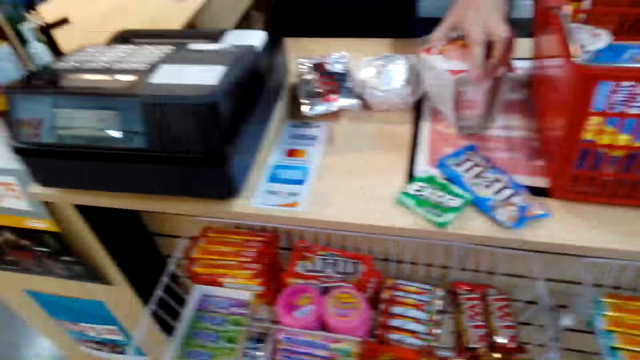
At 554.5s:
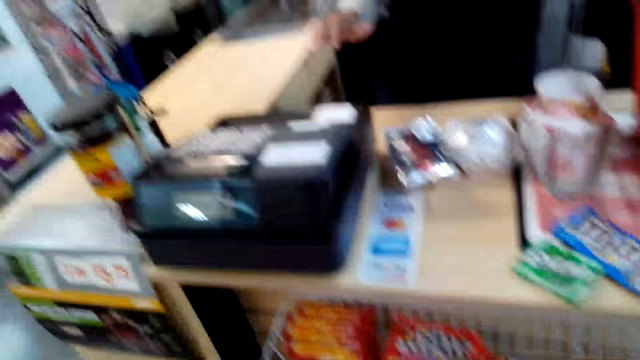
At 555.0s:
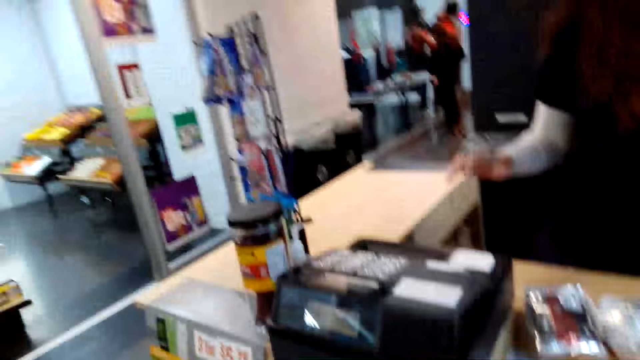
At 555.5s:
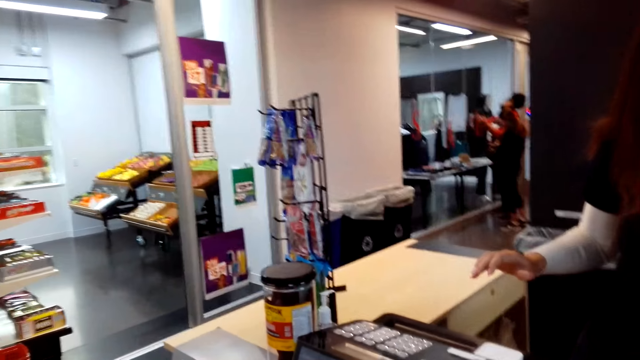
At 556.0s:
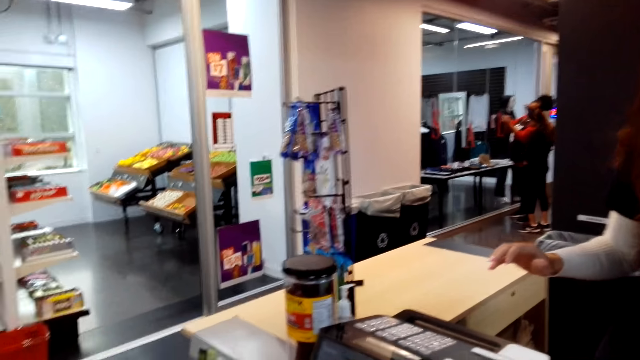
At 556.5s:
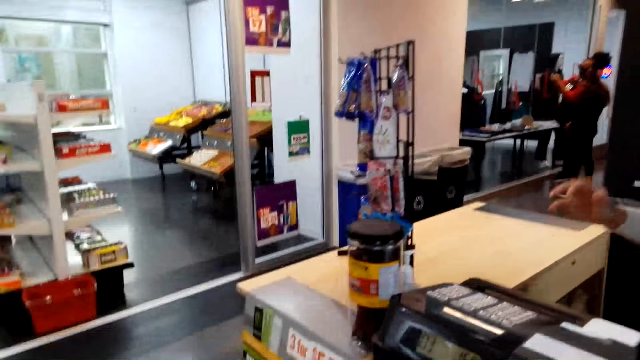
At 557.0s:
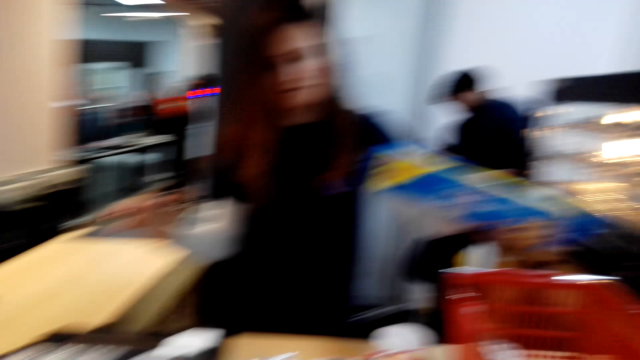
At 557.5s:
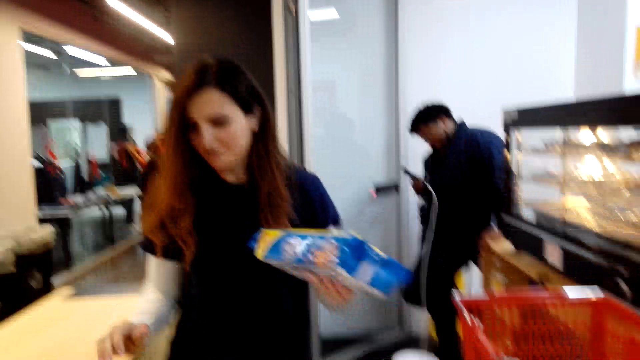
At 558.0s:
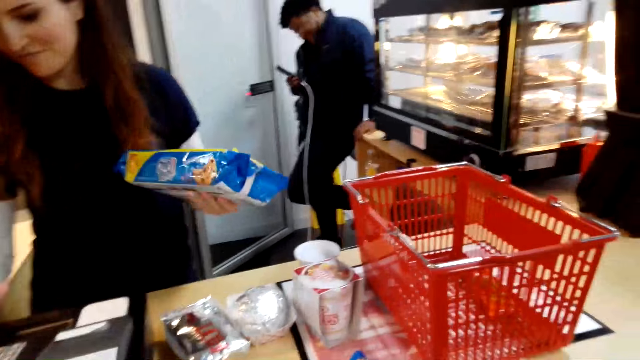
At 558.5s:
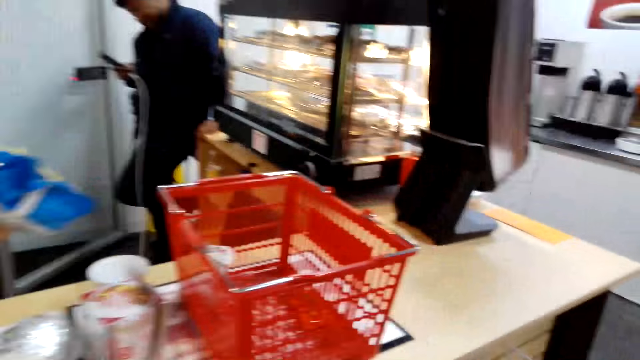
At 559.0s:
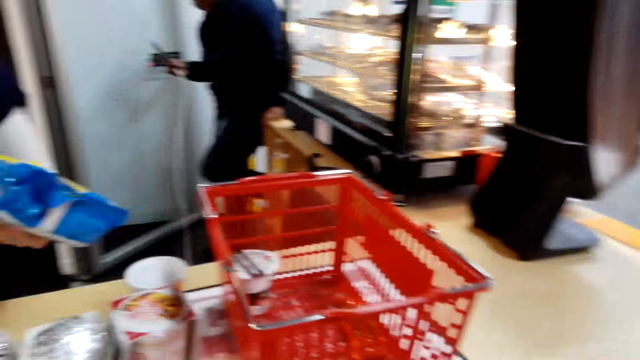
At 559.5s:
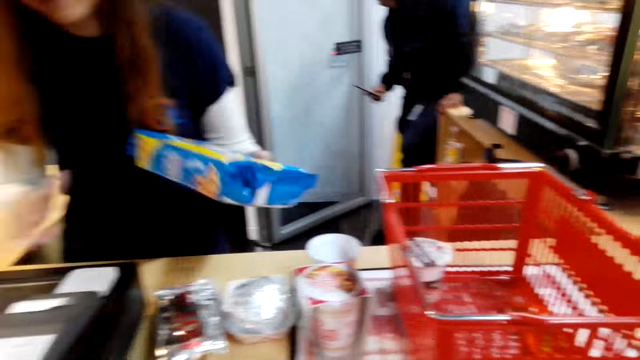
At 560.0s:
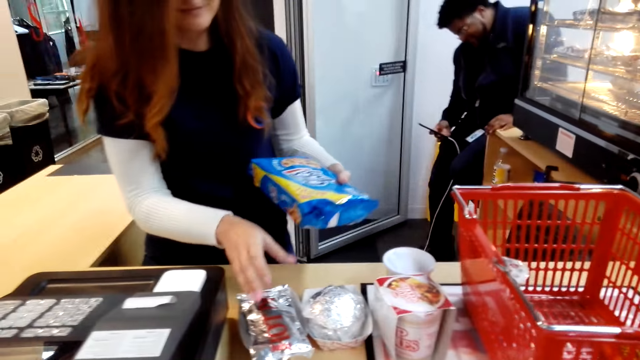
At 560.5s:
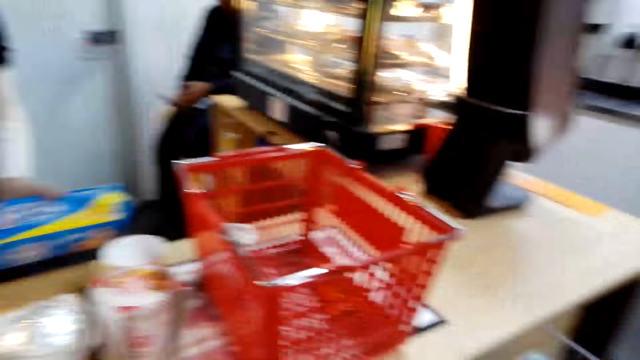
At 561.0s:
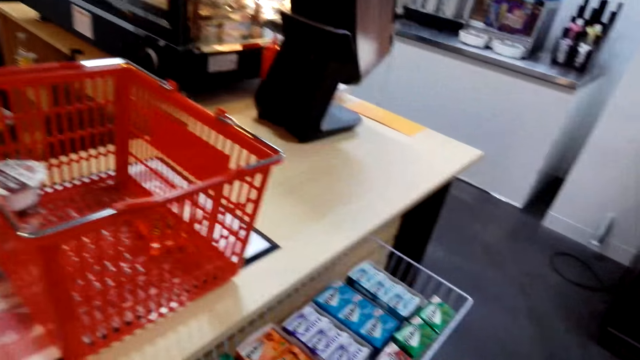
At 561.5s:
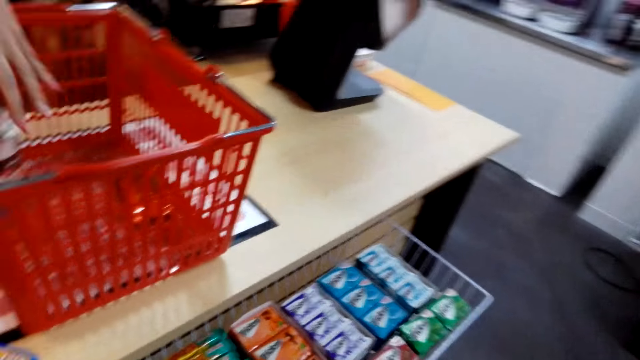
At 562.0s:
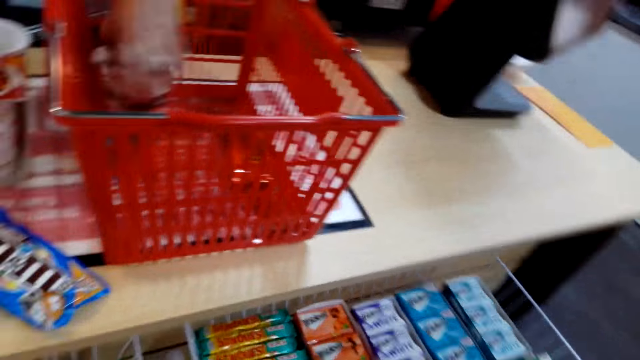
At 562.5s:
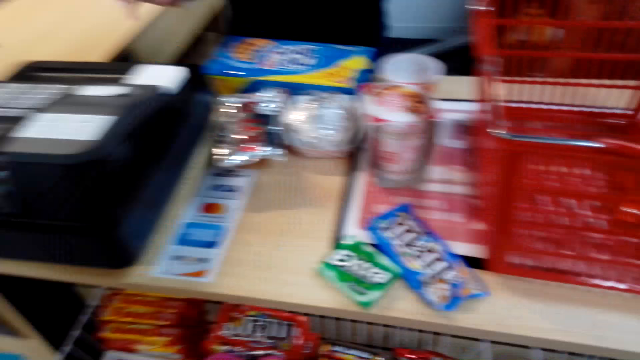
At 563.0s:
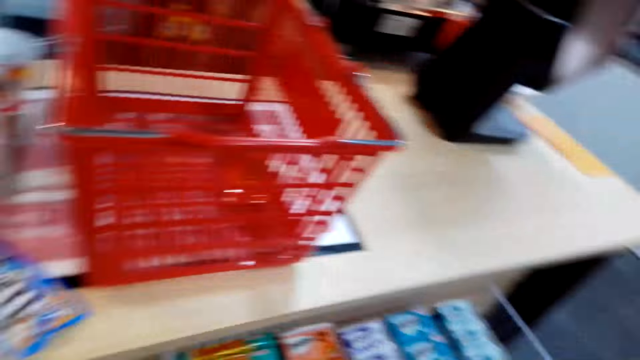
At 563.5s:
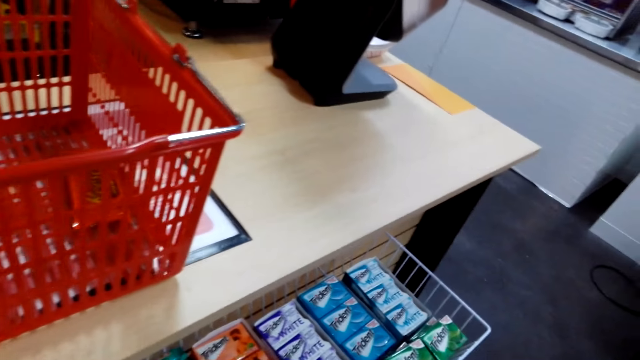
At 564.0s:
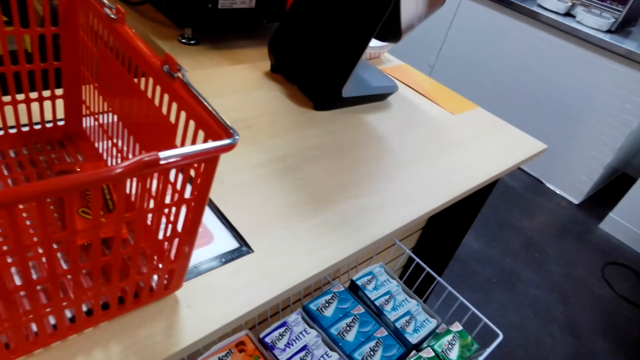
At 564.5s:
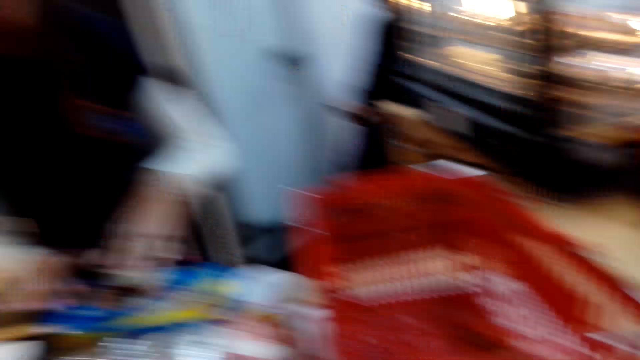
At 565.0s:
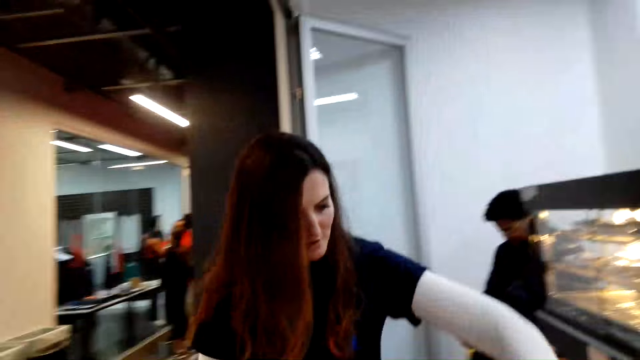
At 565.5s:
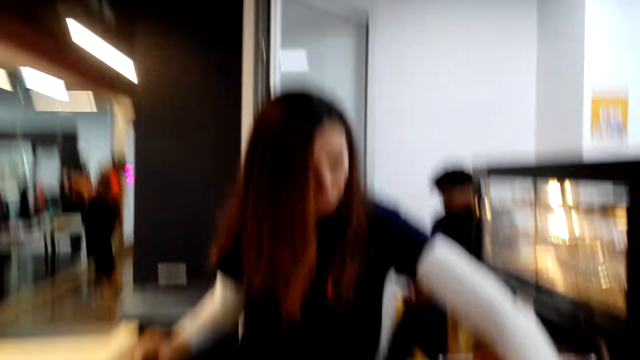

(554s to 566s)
A cashier woman scans the items. The camera wearer looks around. They put the chocolate and chewing gum on the counter. The cashier woman picks cookies from the shopping basket. The camera wearer looks around. The cashier woman picks something. The camera wearer looks around.

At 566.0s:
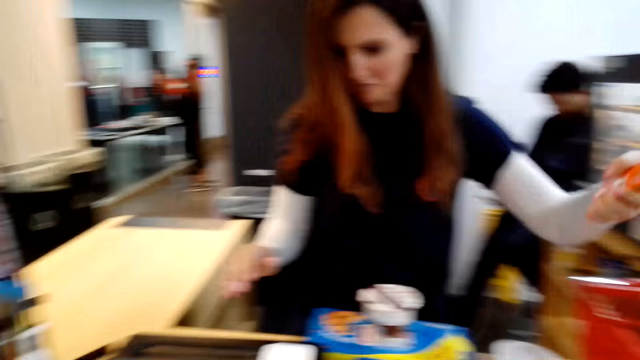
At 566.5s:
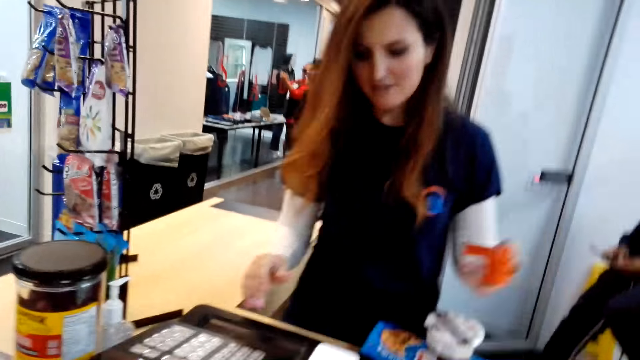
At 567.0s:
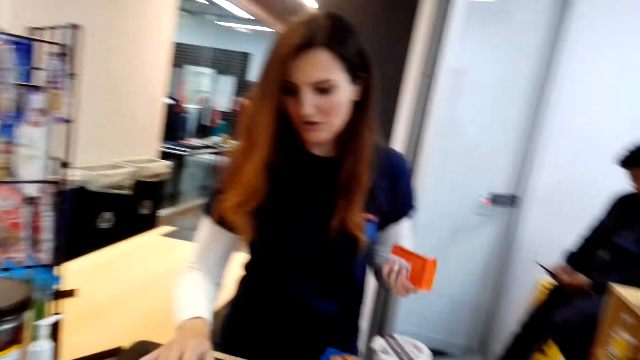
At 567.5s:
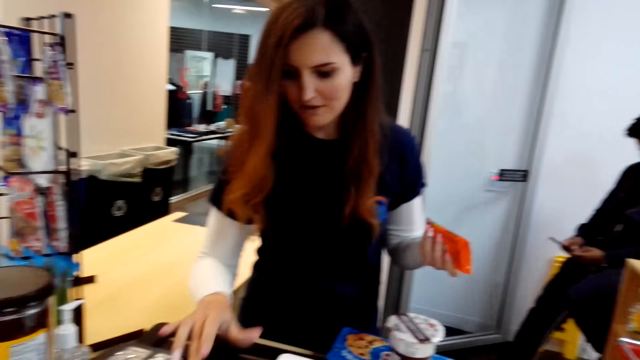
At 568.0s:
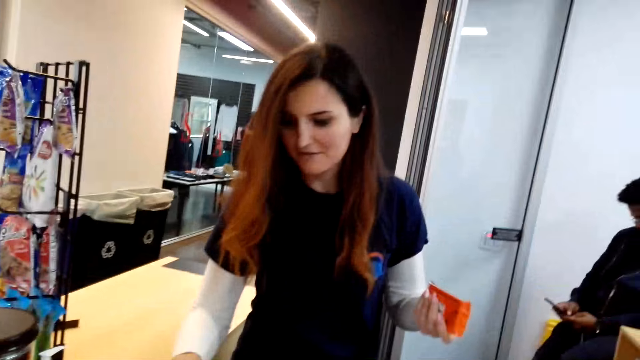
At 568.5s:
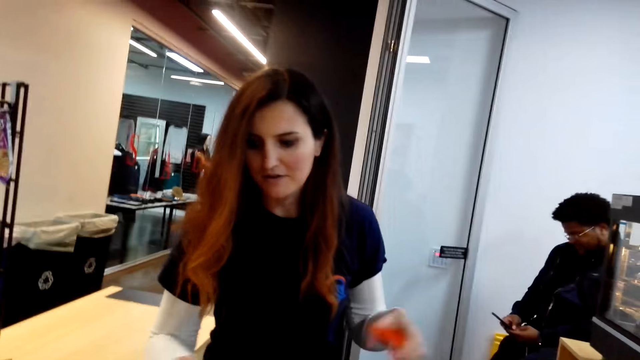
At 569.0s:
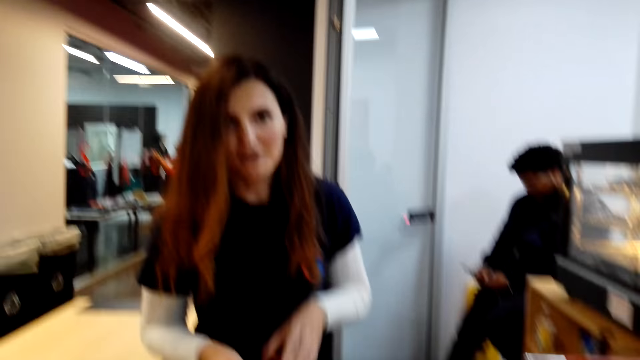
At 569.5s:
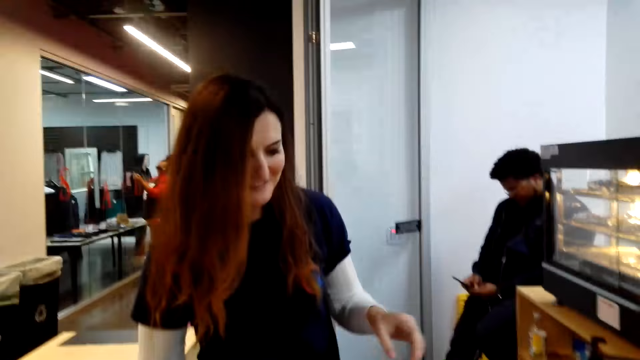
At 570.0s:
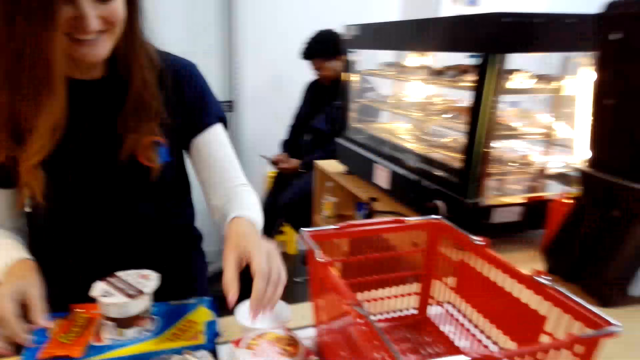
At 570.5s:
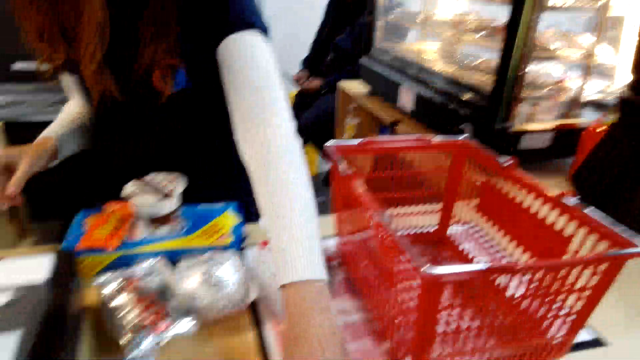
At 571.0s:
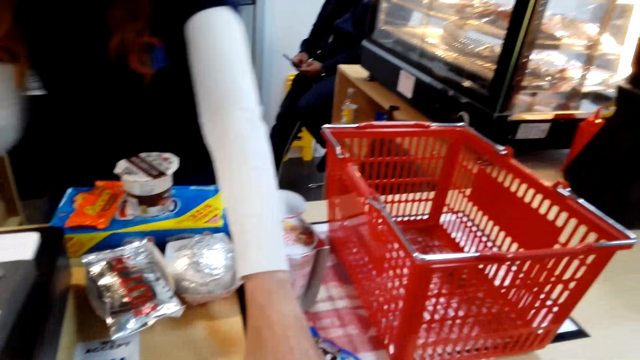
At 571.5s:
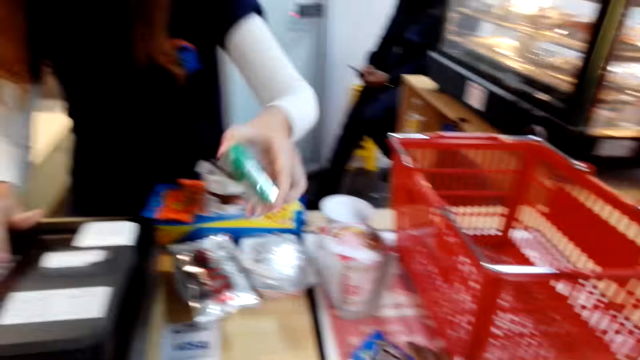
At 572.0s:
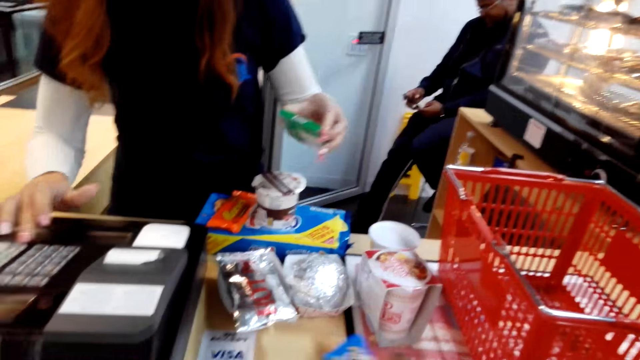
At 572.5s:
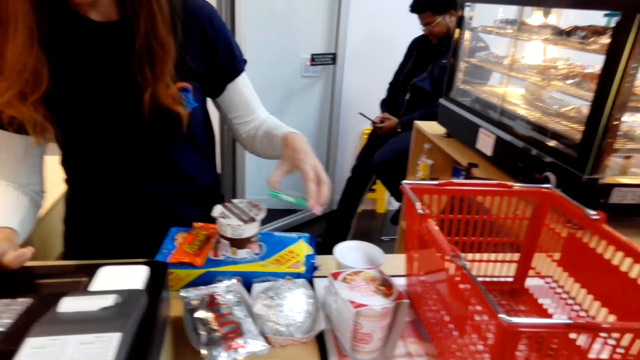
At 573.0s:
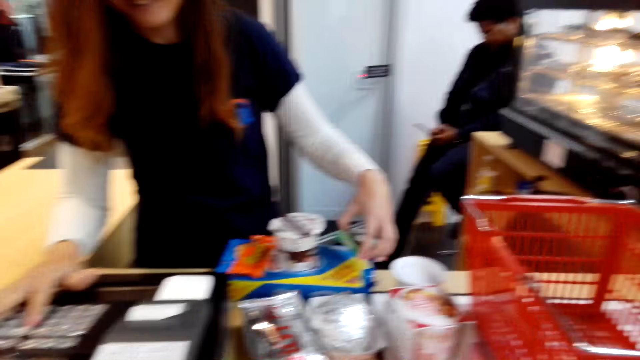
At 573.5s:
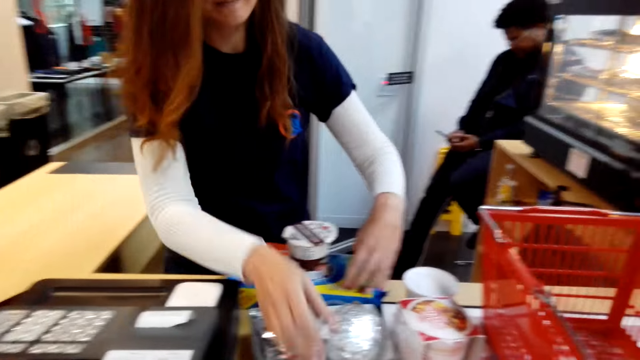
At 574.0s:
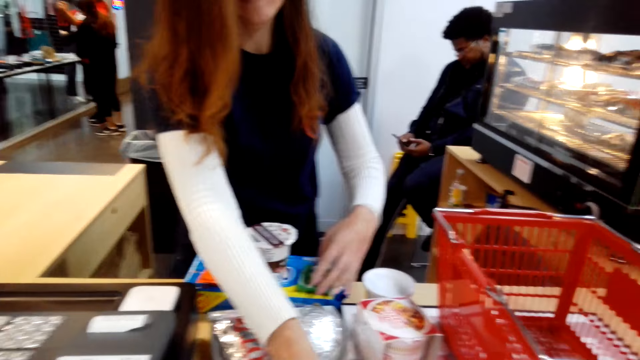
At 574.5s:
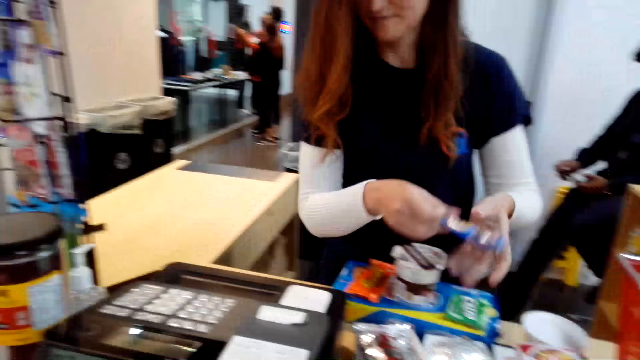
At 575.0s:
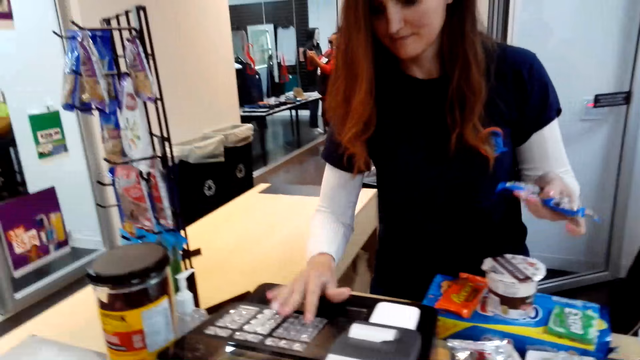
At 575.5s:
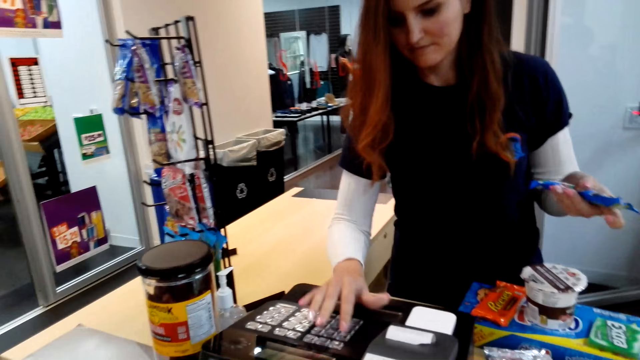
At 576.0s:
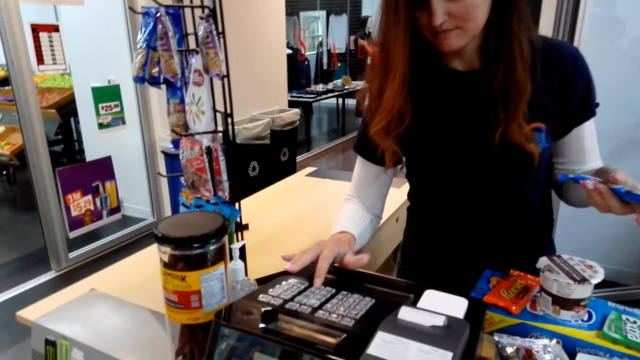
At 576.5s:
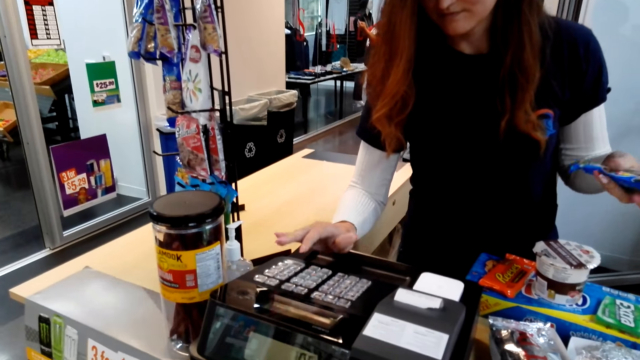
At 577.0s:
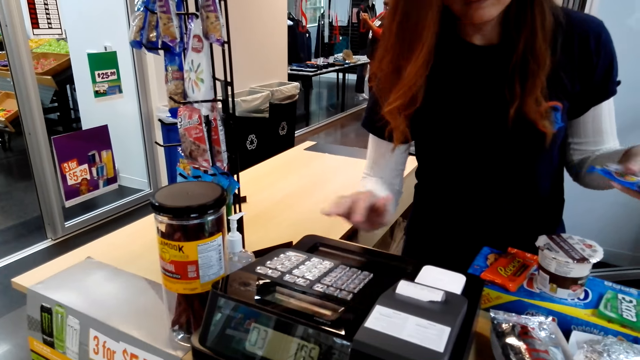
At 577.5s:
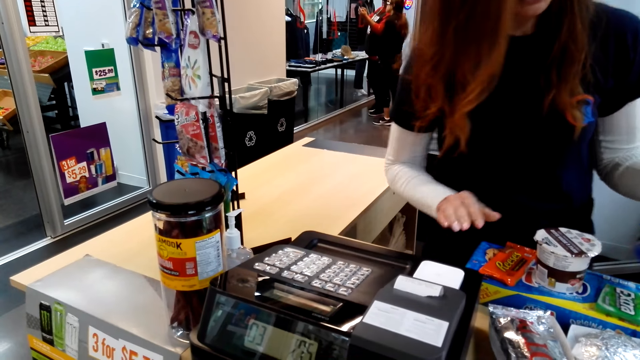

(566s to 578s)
A woman picks something. The woman fills details on the cash register machine. The camera wearer looks around. The woman picks candy. The woman fills in details on the cash register machine. The woman picks candy. The woman fills in details in the cash register machine.
